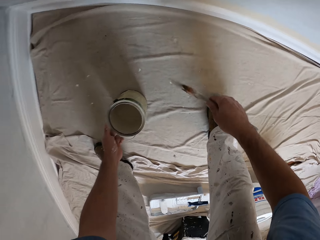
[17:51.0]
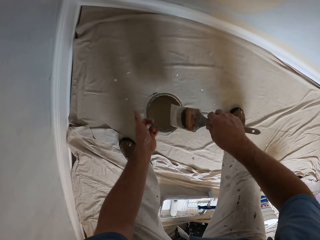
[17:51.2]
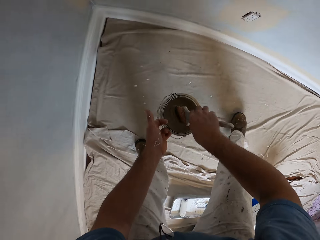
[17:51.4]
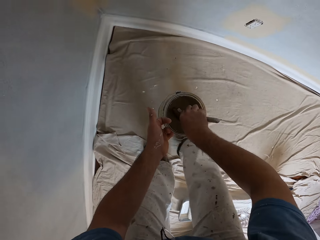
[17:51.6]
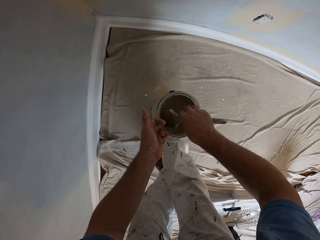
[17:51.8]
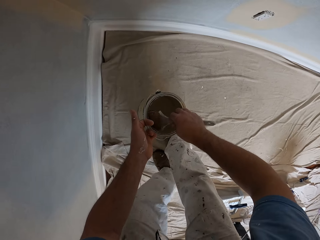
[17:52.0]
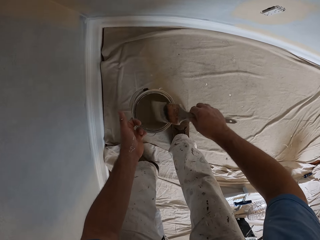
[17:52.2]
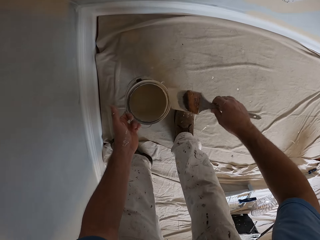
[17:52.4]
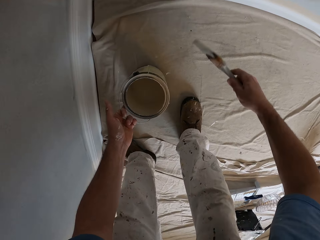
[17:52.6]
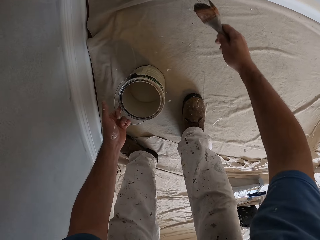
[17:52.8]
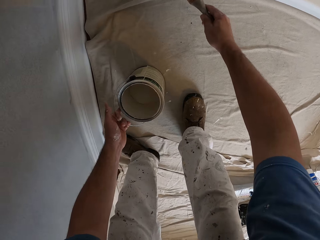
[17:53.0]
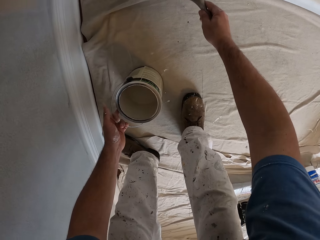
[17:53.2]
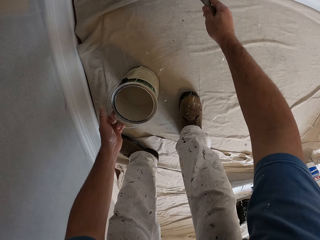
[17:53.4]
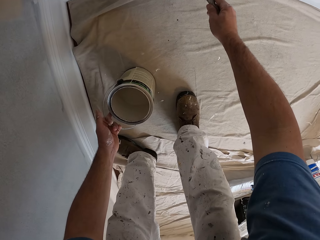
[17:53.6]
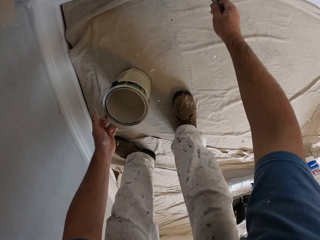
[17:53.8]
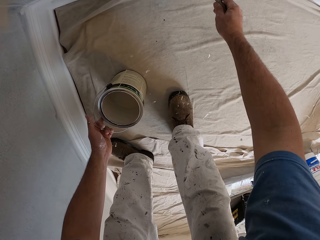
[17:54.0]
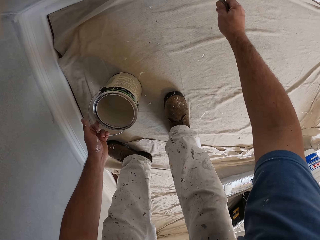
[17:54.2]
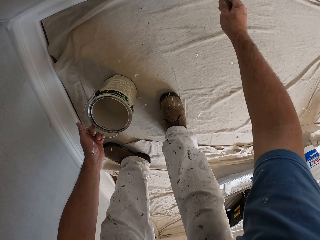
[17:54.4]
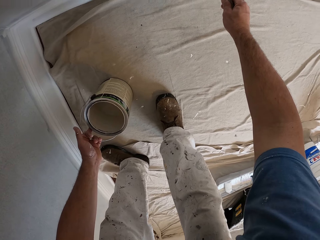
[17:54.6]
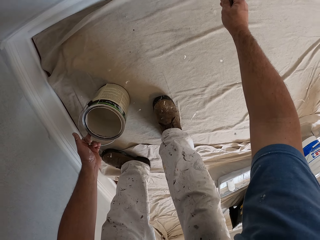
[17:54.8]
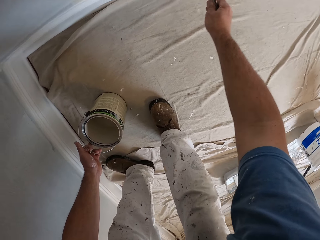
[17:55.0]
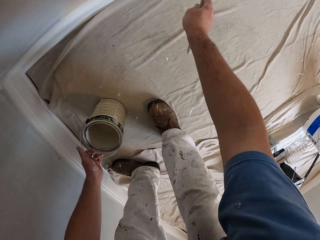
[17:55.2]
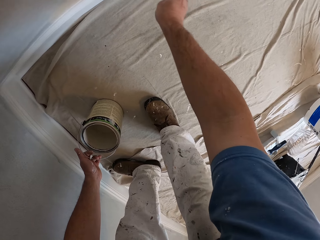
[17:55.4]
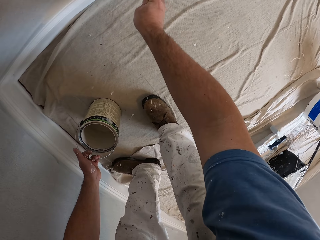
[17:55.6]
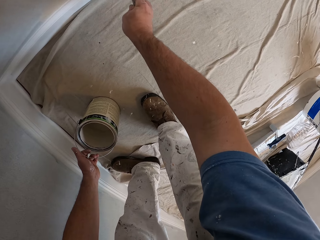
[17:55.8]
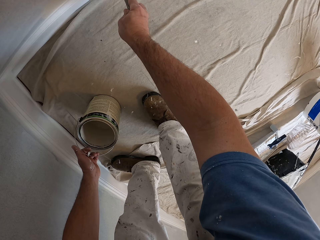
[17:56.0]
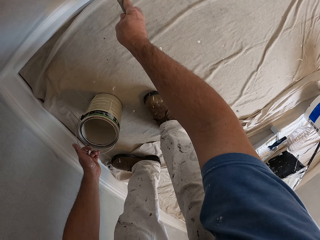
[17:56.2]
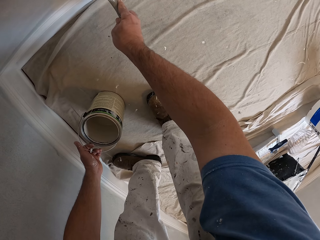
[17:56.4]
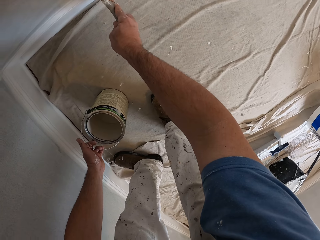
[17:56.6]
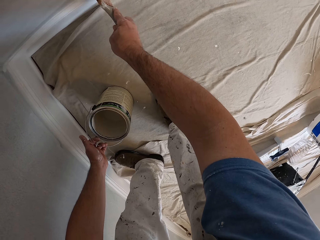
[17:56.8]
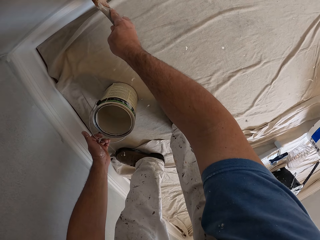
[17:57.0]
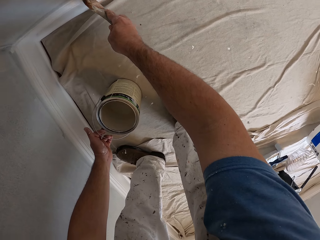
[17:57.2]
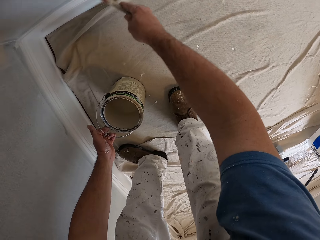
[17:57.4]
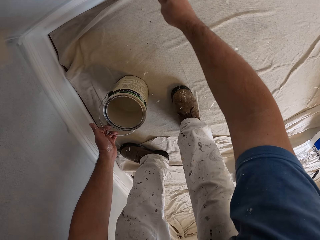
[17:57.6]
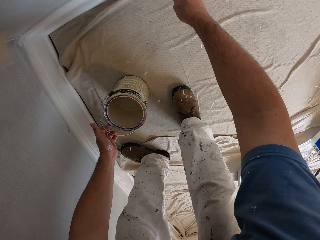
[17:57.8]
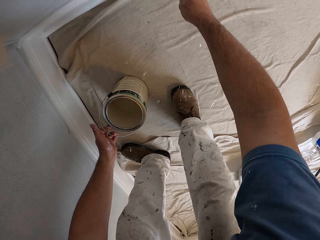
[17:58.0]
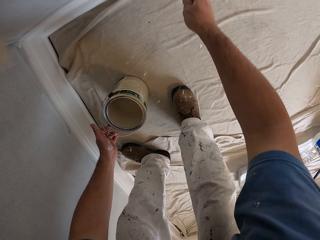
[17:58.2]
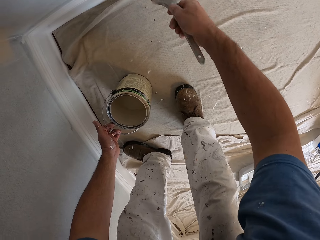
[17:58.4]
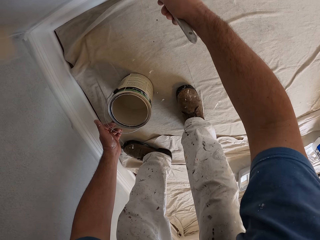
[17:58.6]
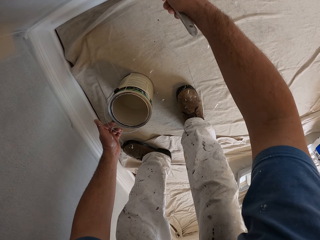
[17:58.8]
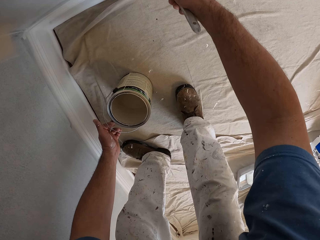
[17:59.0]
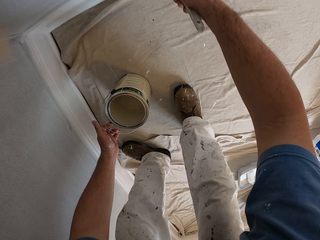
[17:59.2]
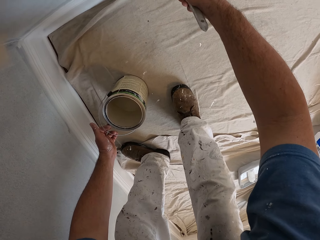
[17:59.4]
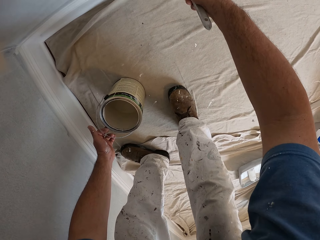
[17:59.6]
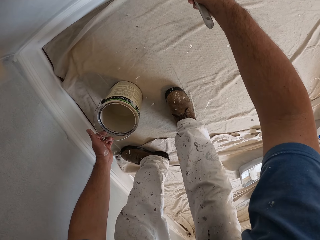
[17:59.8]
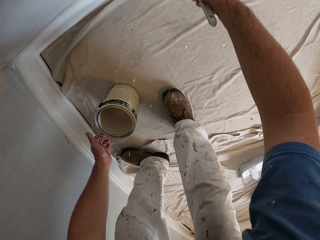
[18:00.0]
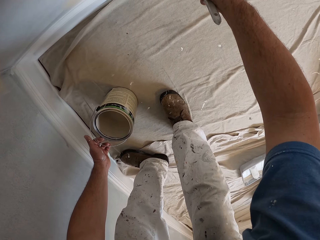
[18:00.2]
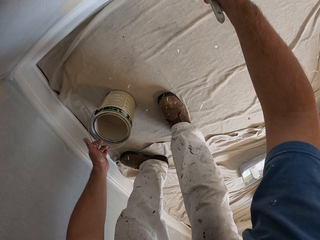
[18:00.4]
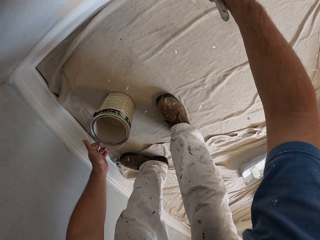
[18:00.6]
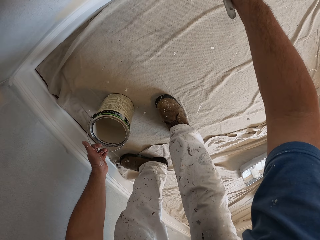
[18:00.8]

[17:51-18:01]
The camera wearer picks up the bucket from the floor with his left hand. He dips the paint brush into the bucket of paint with his right hand. He drops the bucket of paint on the floor with his left hand. He paints the wall with the paint brush in his right hand.

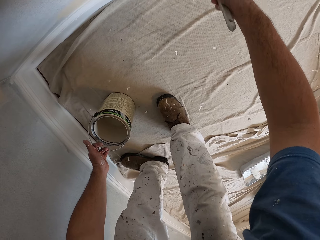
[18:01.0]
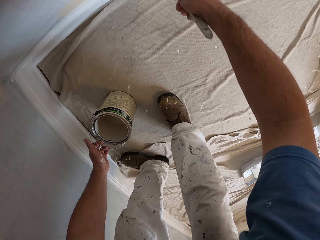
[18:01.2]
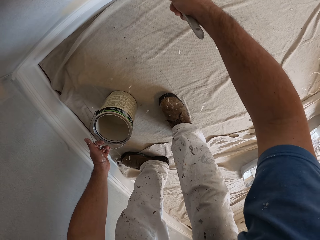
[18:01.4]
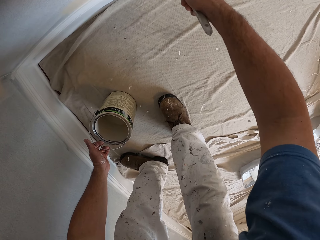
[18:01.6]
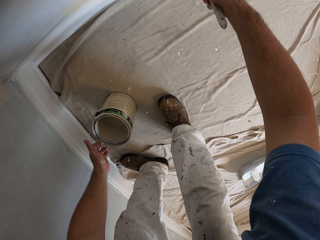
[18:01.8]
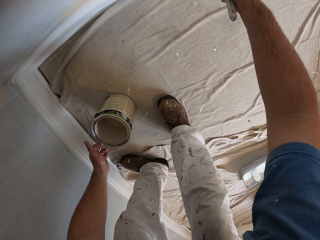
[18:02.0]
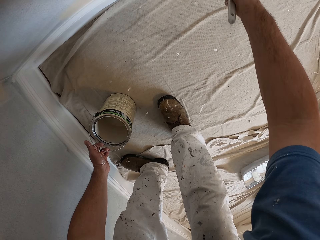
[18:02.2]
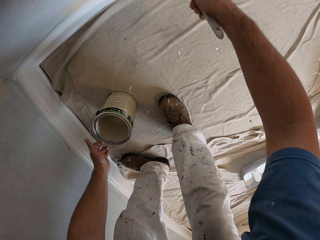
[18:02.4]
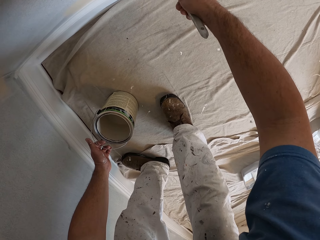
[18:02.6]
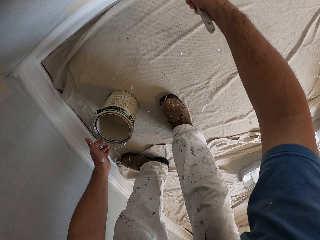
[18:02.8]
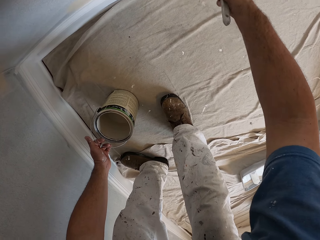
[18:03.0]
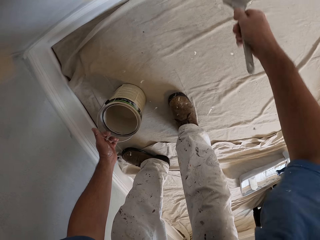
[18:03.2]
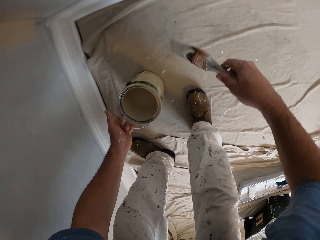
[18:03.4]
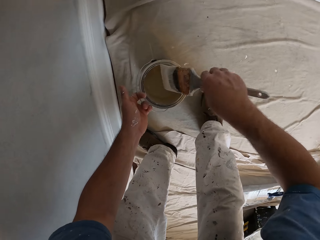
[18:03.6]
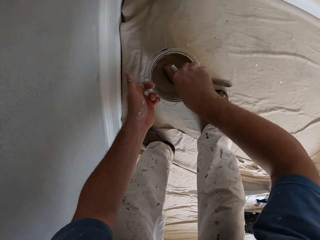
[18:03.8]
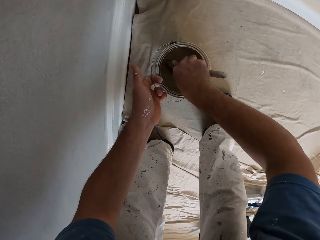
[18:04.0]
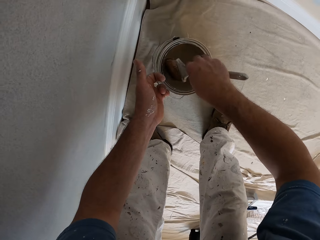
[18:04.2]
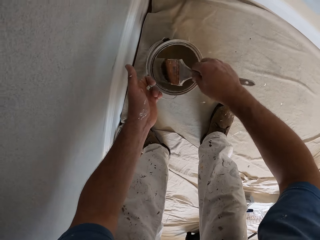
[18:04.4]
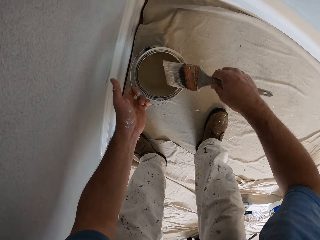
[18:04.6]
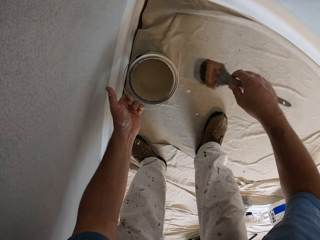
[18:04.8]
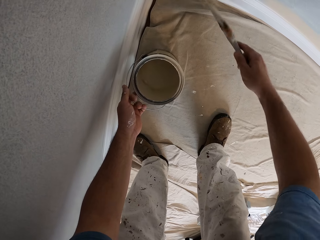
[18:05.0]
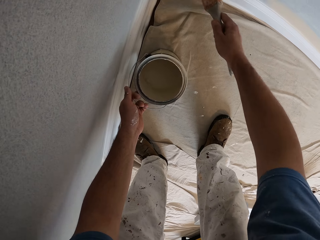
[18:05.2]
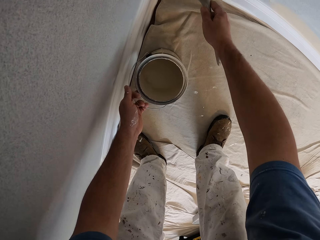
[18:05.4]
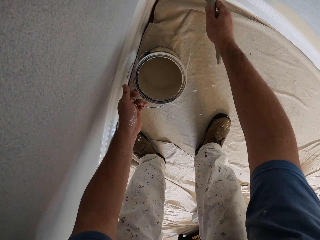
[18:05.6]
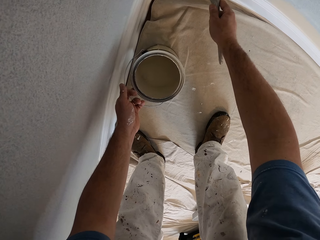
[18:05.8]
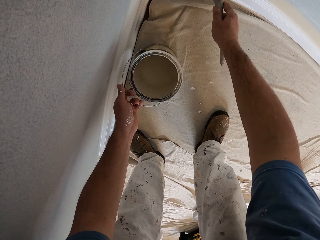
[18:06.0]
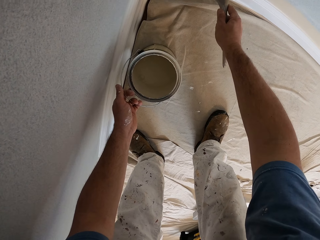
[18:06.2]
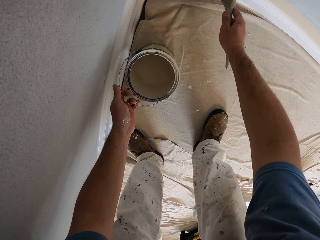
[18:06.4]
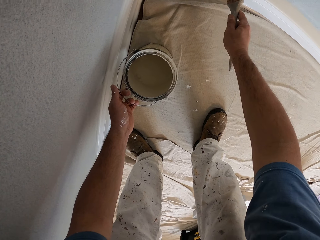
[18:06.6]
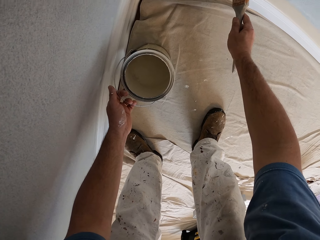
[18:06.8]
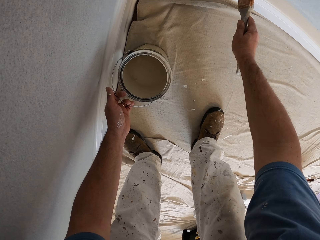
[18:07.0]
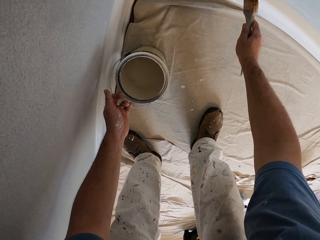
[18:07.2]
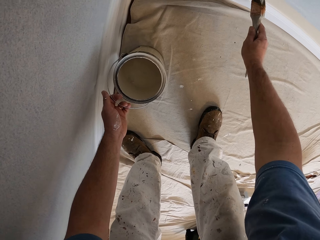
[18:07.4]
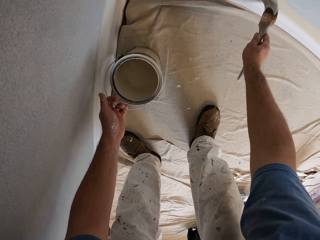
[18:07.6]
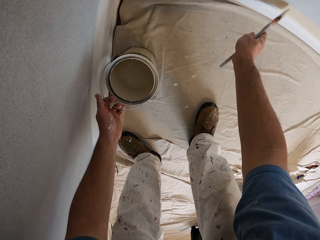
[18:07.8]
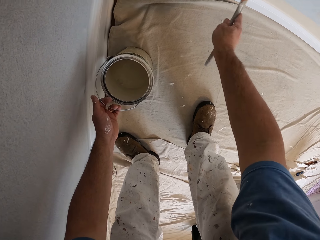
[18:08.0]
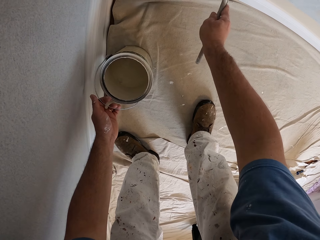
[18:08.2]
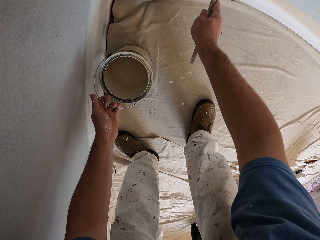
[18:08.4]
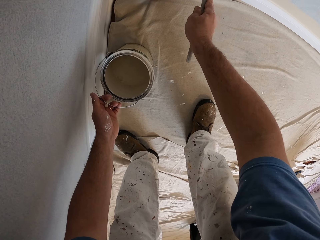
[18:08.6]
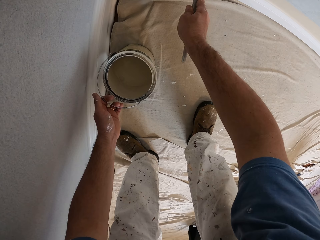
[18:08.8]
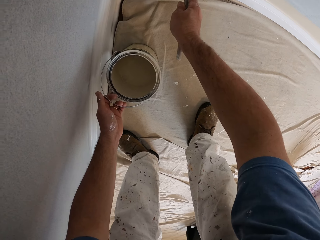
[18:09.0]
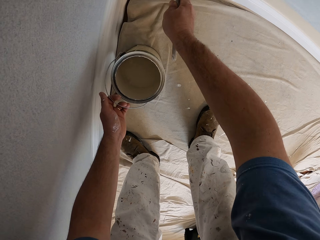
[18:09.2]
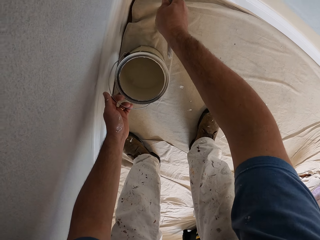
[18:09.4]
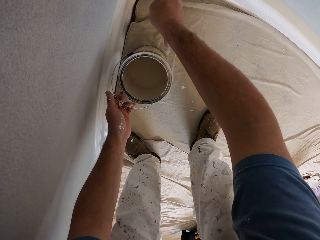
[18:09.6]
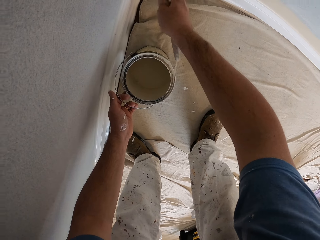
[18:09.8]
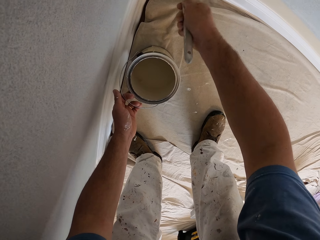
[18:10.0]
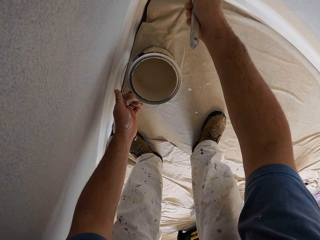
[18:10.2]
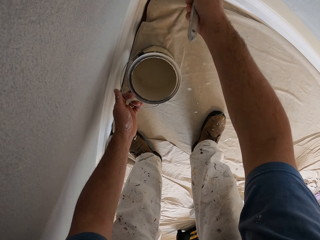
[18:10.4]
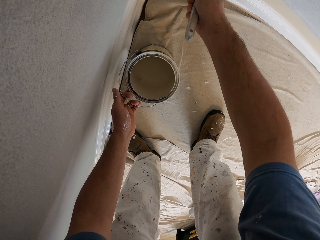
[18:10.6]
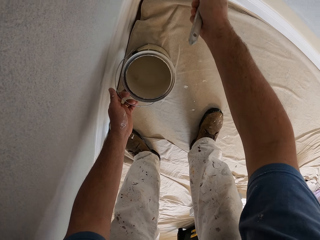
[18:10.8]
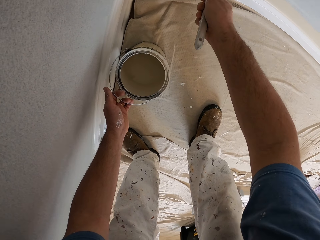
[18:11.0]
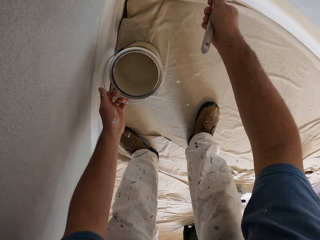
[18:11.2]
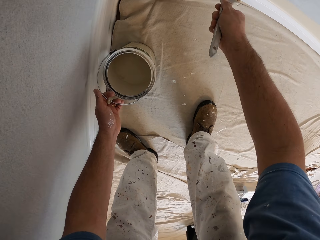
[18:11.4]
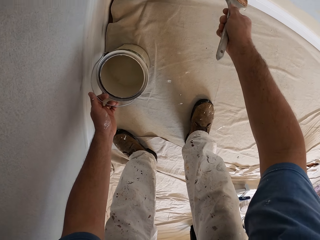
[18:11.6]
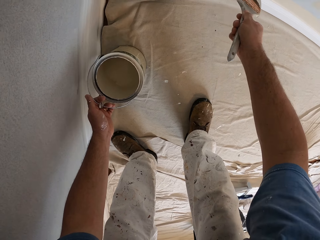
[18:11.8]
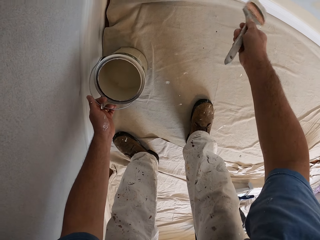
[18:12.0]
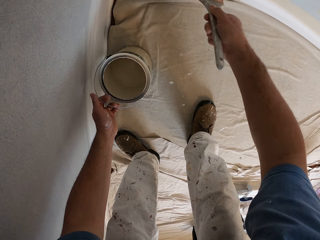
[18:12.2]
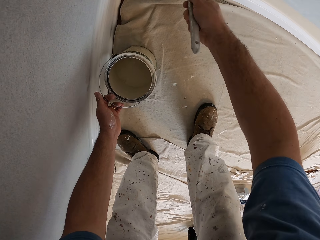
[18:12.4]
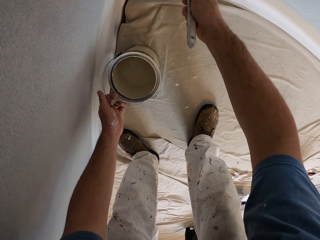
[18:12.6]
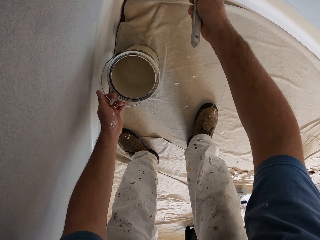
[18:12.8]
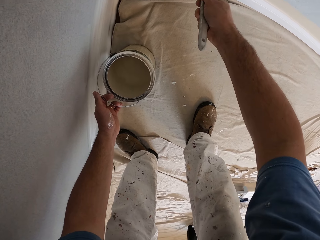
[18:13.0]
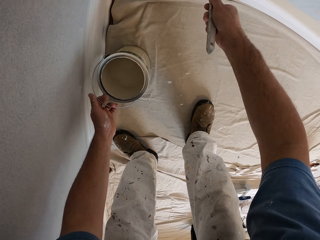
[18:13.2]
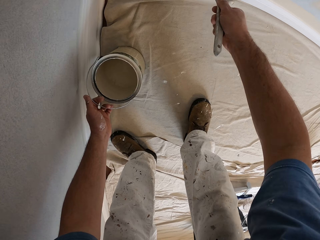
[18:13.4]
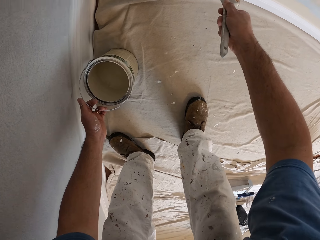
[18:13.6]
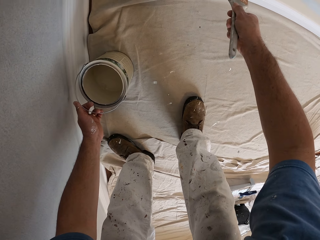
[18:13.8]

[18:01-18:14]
The camera wearer picks up the bucket from the floor with his left hand. He dips the paint brush into the bucket of paint with his right hand. He paints the wall with the paint brush in his right hand.
